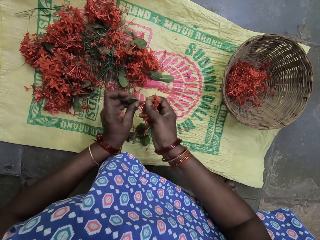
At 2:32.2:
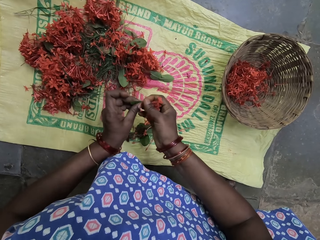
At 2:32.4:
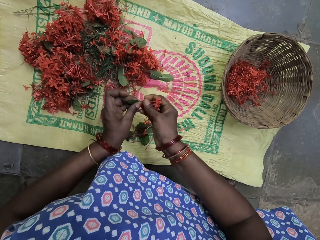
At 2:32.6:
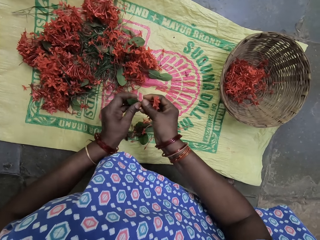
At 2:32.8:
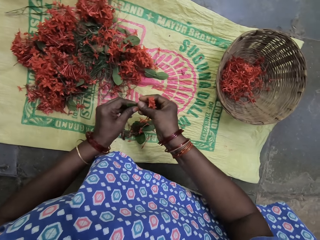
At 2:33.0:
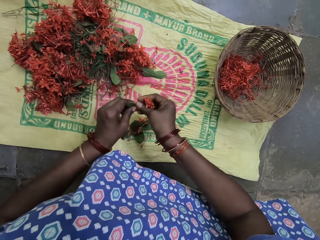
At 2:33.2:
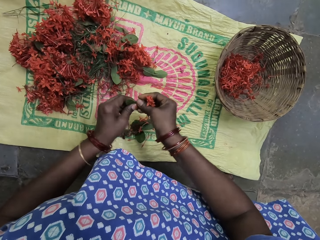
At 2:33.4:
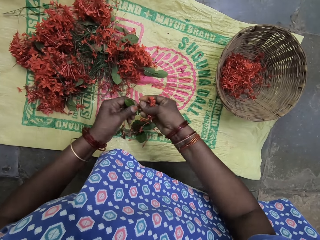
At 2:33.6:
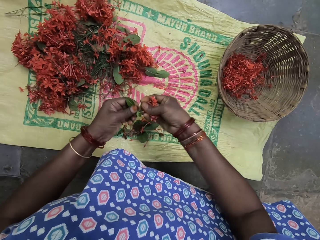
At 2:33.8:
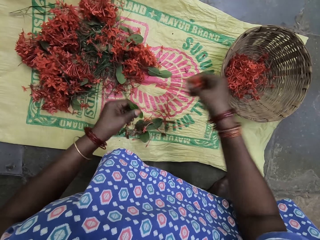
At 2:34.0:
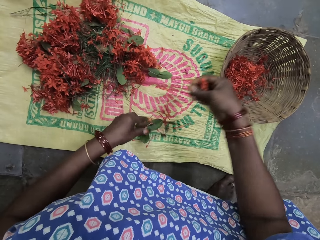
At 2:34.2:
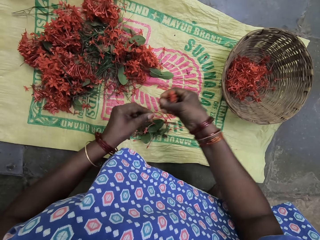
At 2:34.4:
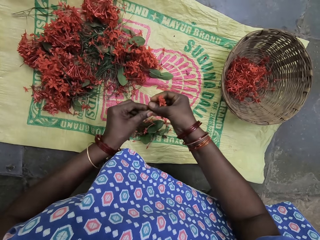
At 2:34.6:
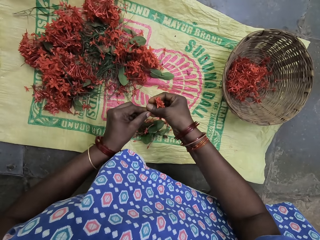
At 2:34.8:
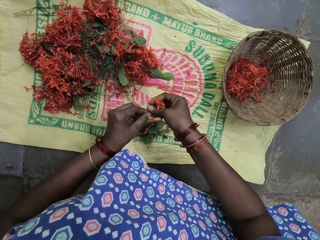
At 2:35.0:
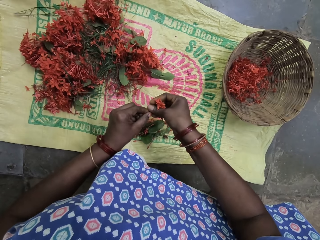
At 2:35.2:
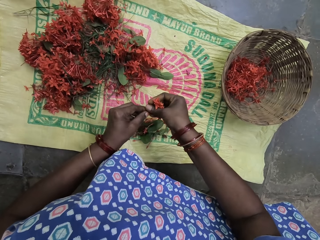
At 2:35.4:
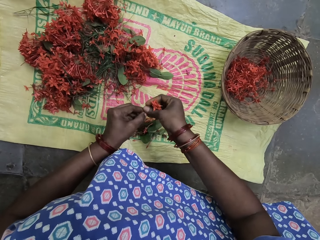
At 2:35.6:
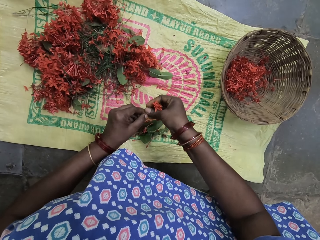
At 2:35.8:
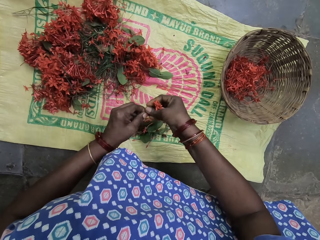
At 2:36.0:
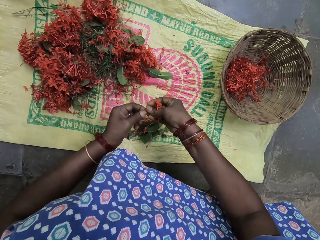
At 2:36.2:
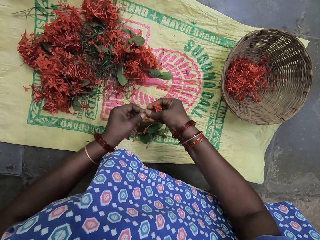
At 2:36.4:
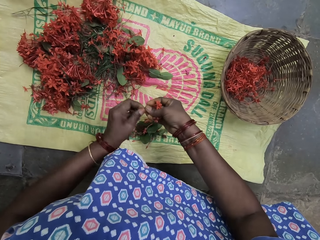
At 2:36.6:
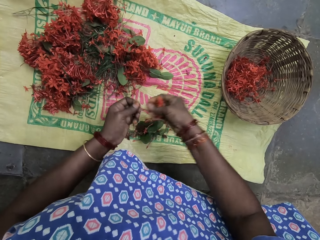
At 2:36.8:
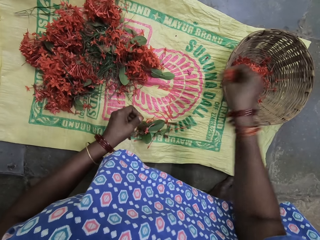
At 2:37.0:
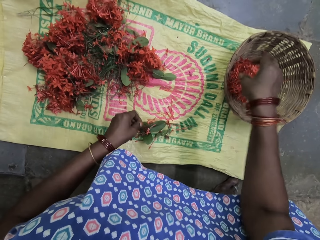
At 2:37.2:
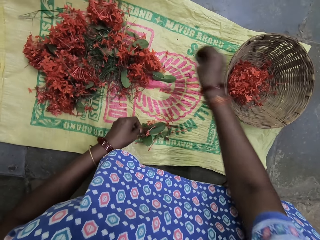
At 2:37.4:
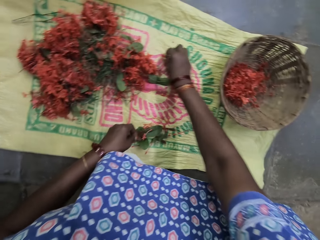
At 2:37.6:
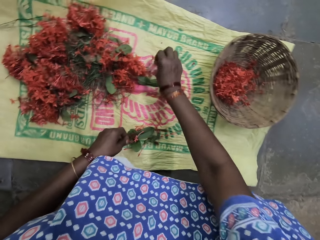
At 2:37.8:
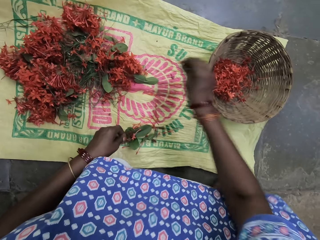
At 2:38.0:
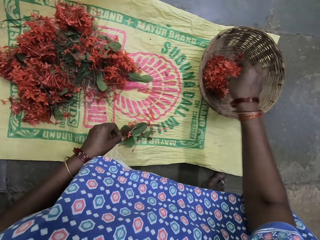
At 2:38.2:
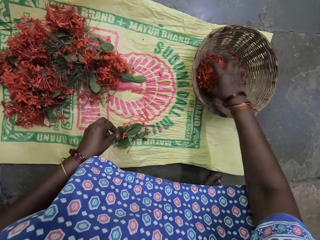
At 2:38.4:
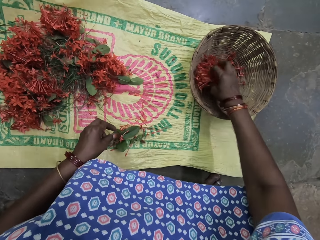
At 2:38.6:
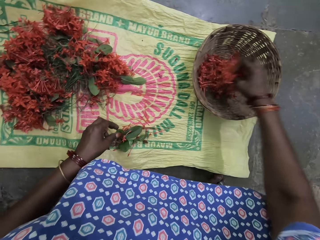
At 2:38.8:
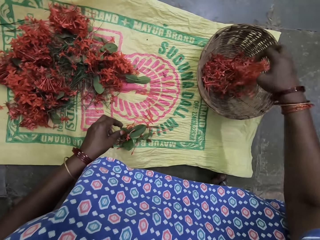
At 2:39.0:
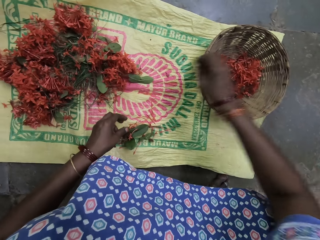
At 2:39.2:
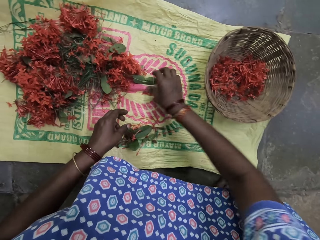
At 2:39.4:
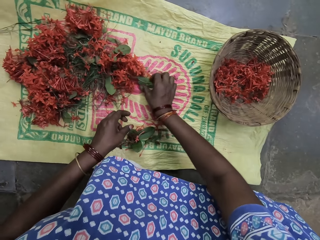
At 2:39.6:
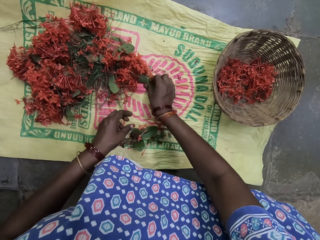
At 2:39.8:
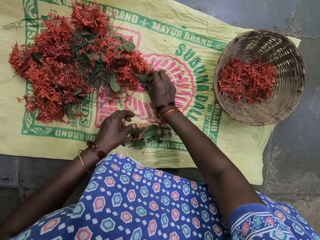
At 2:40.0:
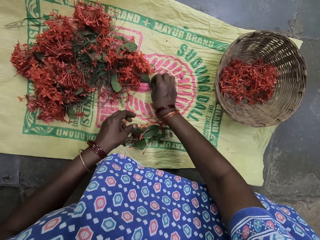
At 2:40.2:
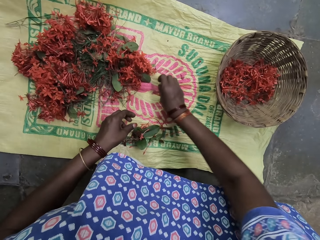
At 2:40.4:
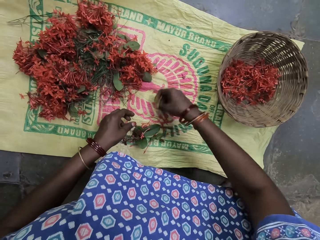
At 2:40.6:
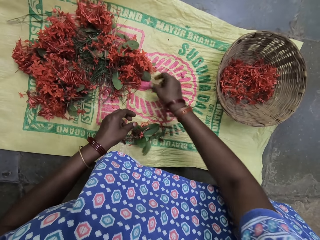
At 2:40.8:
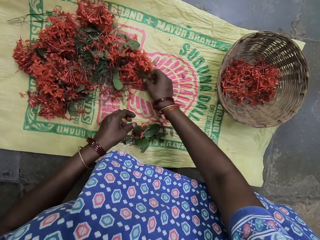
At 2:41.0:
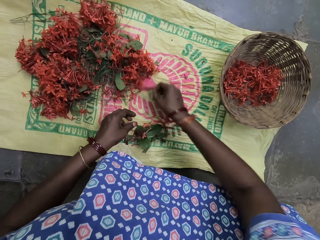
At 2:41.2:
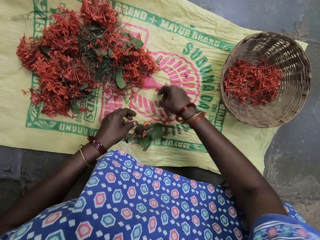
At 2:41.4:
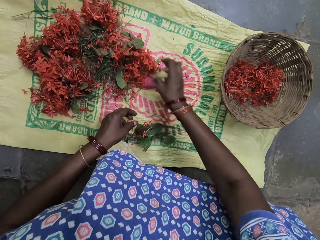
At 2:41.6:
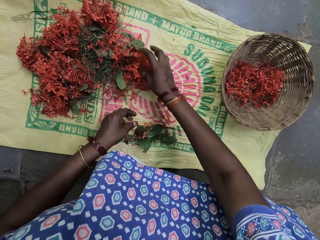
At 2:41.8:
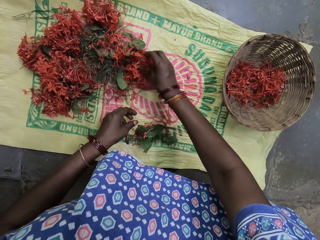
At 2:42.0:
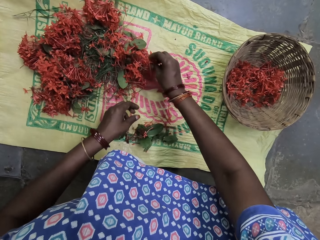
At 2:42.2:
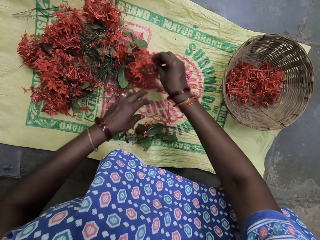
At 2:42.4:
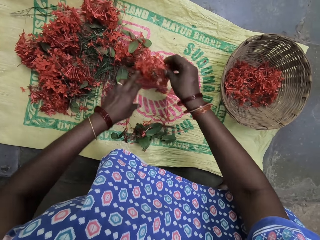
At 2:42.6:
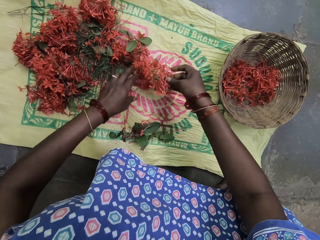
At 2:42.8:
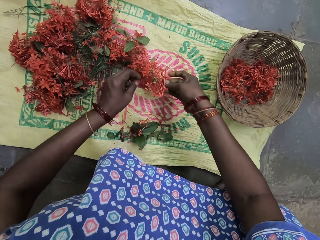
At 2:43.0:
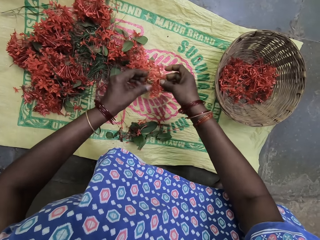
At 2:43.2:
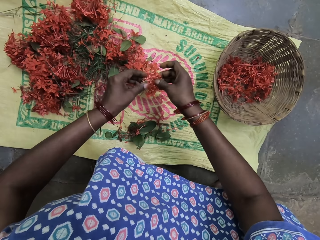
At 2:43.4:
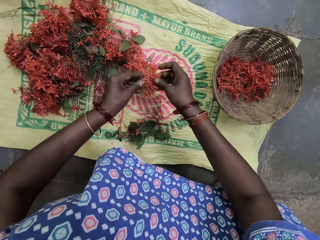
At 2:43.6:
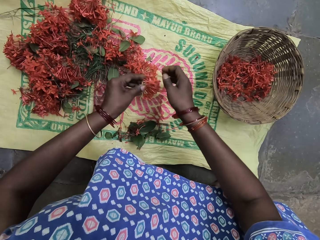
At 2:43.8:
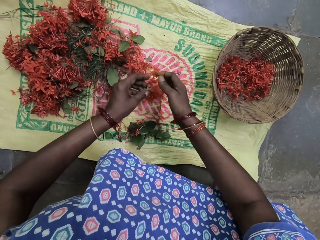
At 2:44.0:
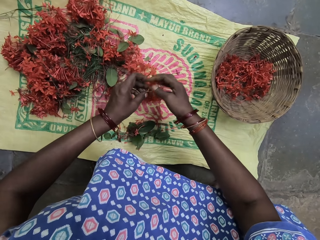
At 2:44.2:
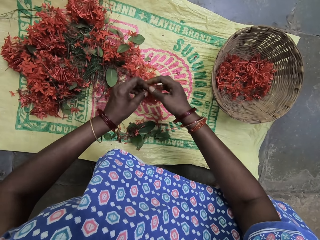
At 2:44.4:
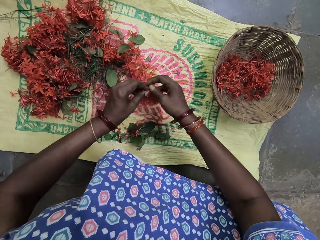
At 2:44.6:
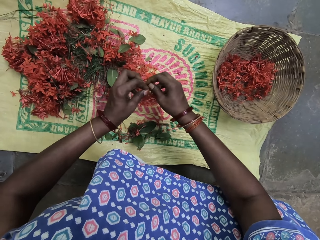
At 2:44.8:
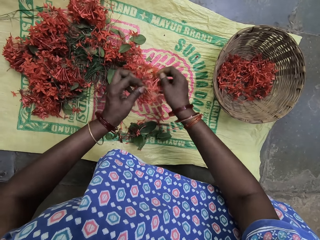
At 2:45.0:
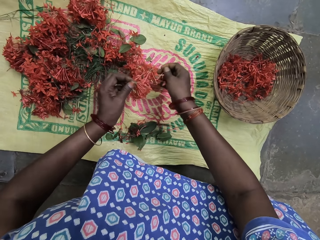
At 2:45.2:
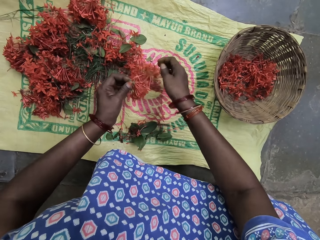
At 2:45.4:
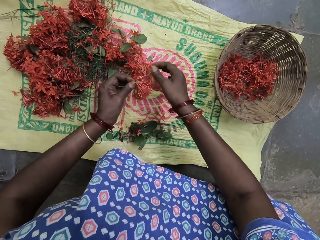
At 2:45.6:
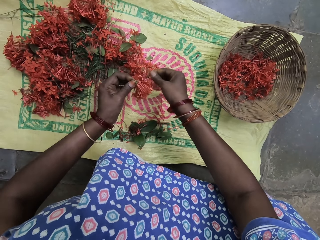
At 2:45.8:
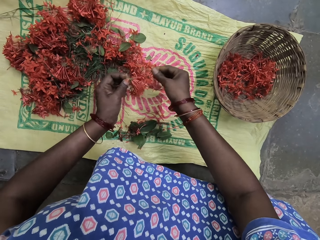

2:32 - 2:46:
The camera wearer plucks the flower petals. They put the flower petals in the basket. They touch the leaves. They move the leaves and stems. They pick the flower stalk or plant. They check the plant.

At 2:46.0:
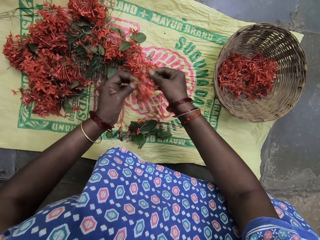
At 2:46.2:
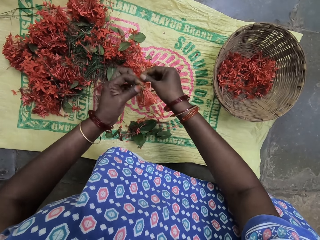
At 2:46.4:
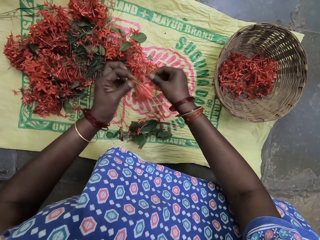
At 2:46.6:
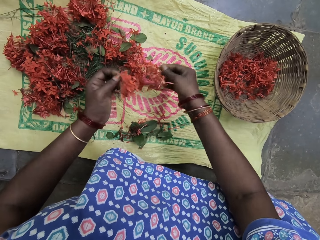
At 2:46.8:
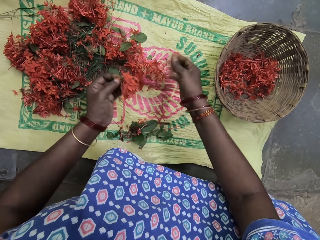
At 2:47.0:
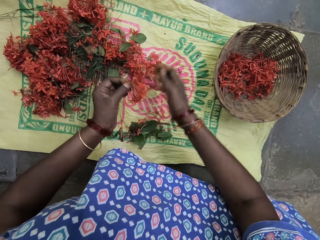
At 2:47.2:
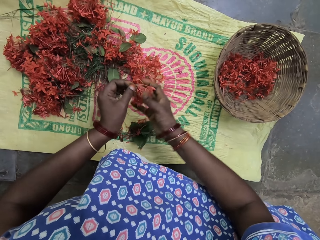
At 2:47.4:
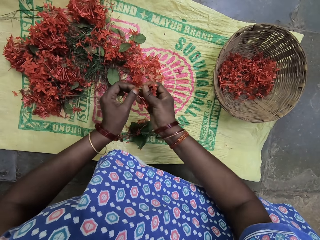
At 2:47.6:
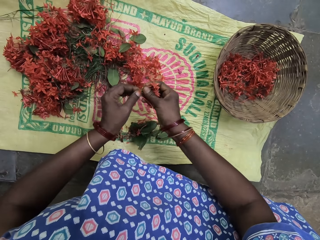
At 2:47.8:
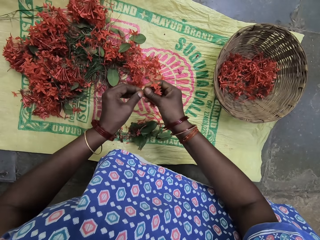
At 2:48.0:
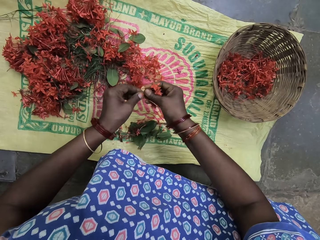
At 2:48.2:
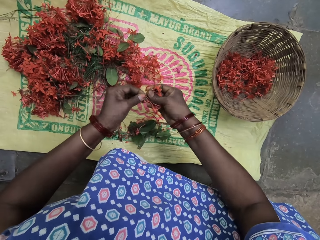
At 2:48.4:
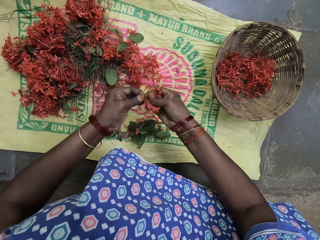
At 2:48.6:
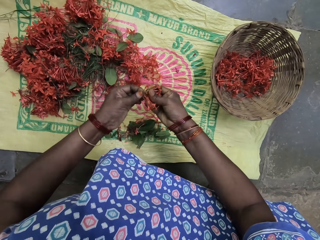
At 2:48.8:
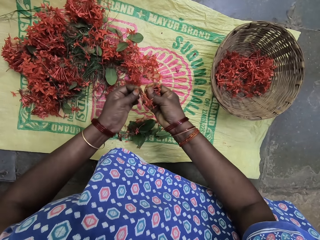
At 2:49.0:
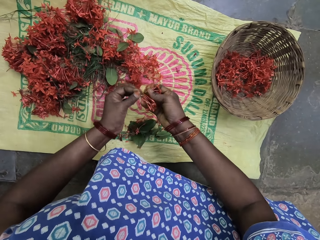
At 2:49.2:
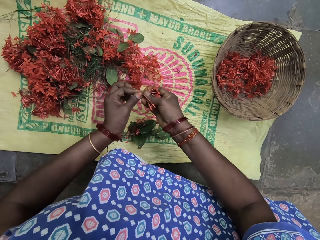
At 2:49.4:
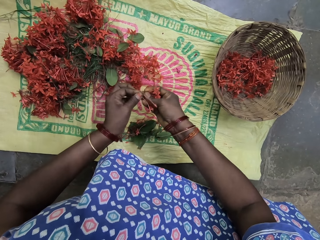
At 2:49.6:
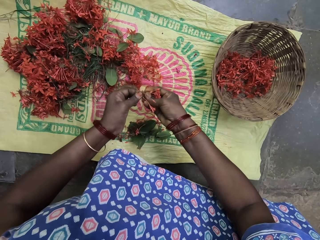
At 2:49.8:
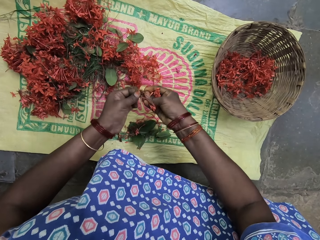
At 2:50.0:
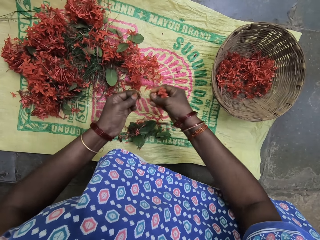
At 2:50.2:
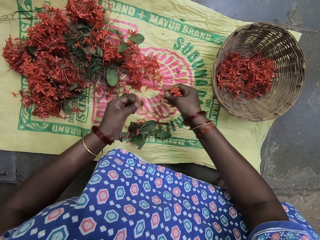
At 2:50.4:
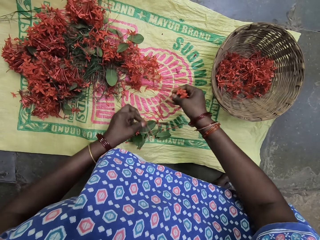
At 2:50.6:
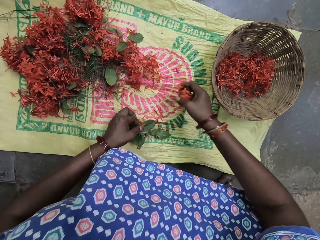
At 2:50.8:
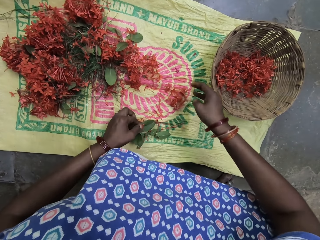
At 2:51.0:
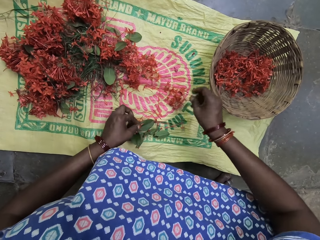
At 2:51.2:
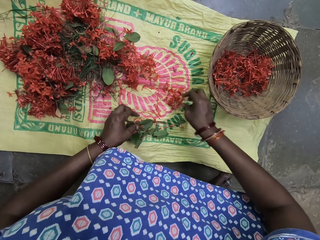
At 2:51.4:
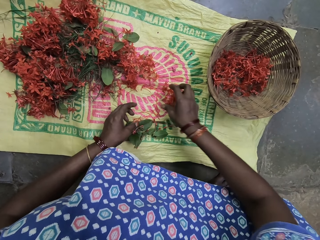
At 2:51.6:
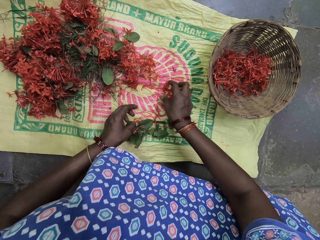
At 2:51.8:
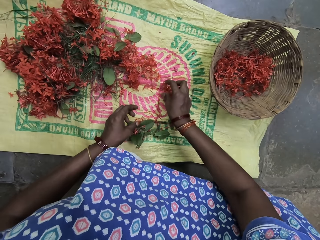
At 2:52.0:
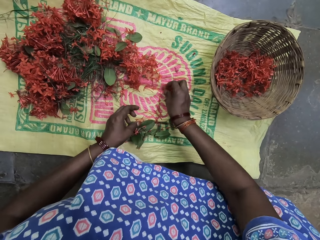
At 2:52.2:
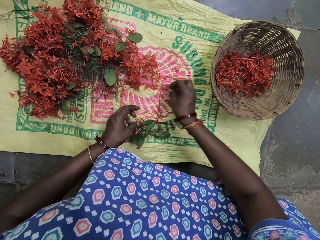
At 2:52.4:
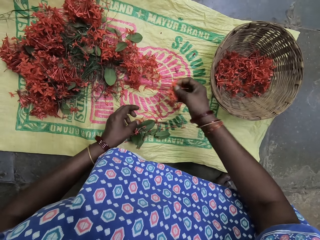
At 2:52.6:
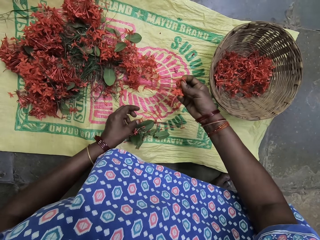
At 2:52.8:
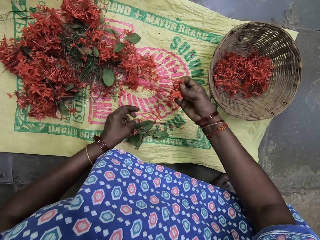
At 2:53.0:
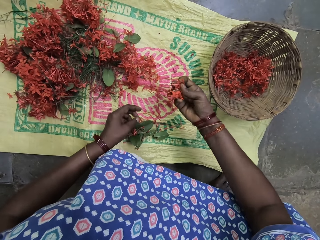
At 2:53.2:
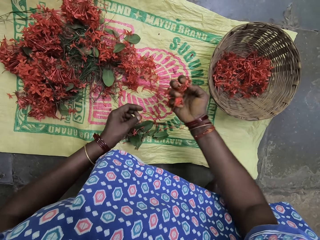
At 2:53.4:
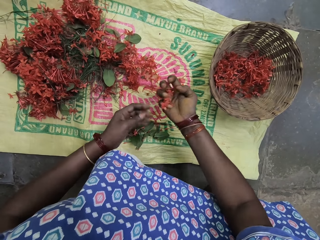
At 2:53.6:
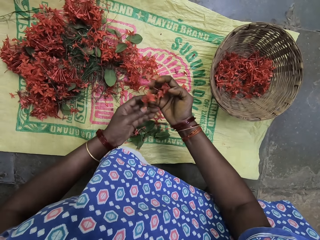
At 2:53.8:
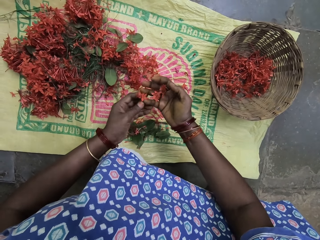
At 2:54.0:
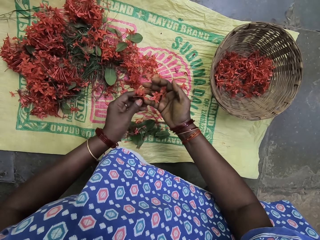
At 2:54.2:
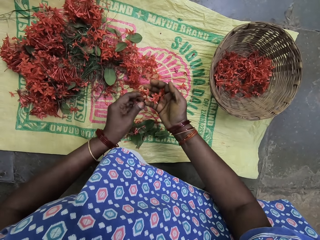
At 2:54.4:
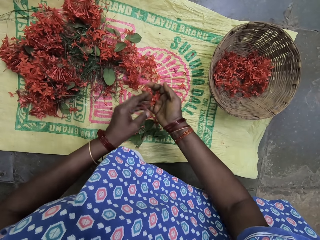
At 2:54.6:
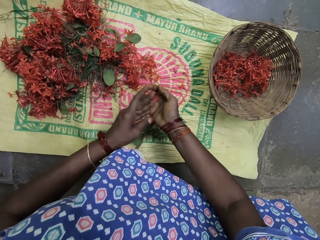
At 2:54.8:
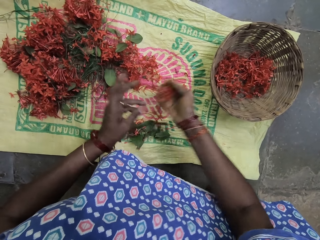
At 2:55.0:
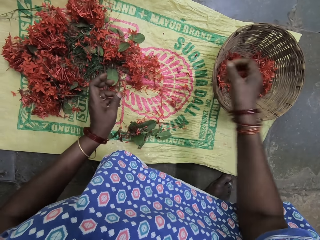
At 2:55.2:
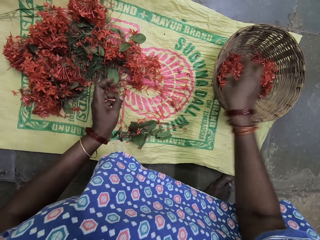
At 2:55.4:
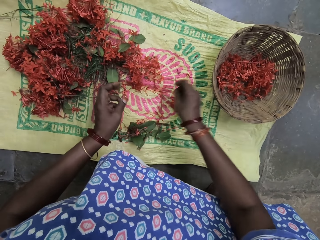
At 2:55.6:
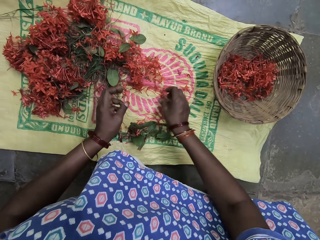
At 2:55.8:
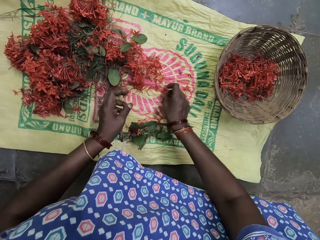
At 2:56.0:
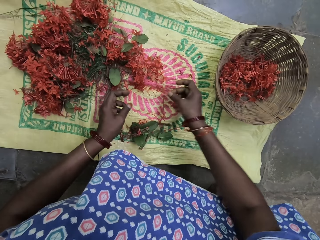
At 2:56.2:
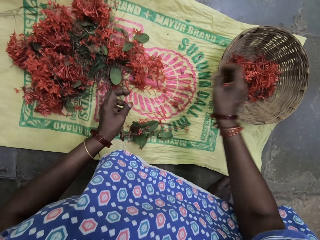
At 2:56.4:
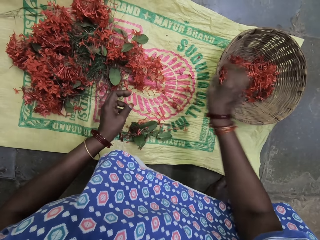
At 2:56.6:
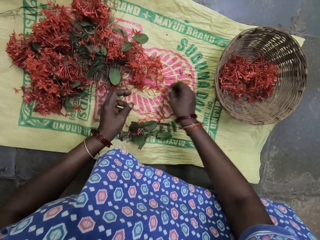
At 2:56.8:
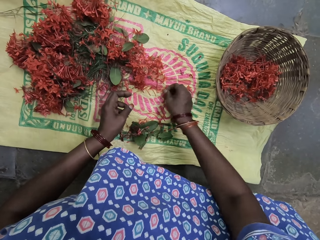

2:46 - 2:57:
The camera wearer drops the plant. They pluck the flower petals. They drop the leaves on the sack. They pick the flower petals. They check the leaves. They put the flower petals in the basket.
